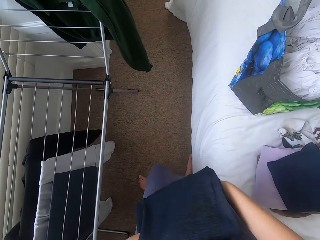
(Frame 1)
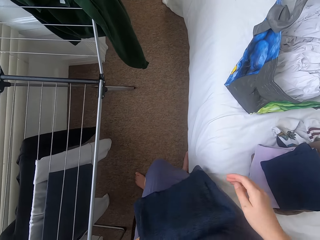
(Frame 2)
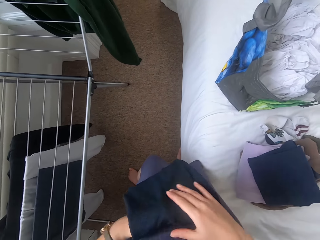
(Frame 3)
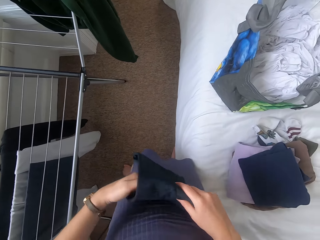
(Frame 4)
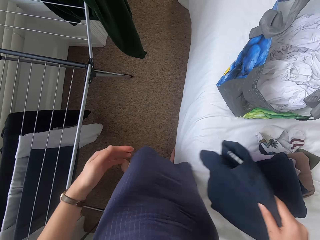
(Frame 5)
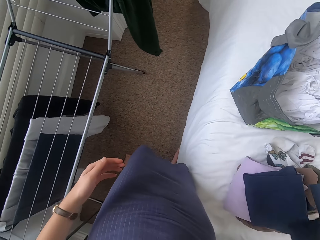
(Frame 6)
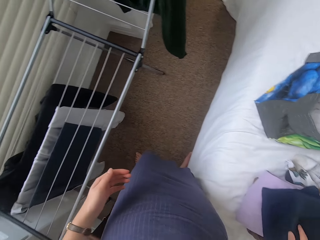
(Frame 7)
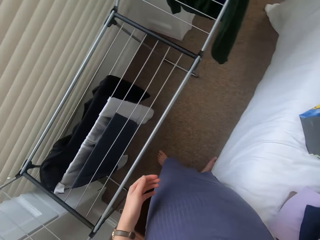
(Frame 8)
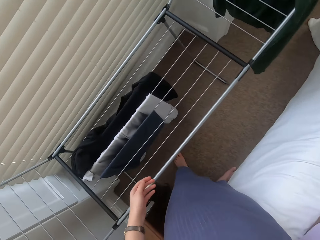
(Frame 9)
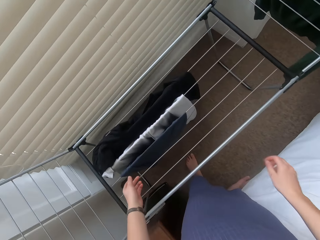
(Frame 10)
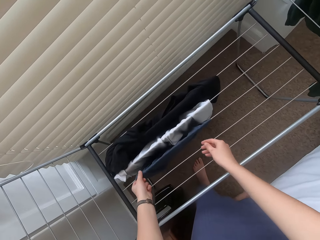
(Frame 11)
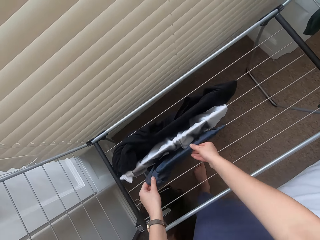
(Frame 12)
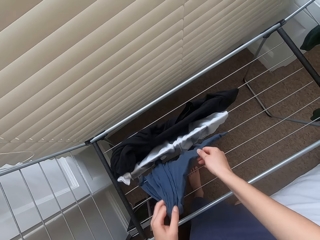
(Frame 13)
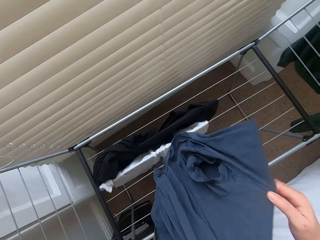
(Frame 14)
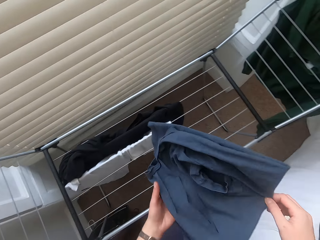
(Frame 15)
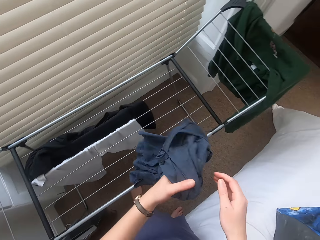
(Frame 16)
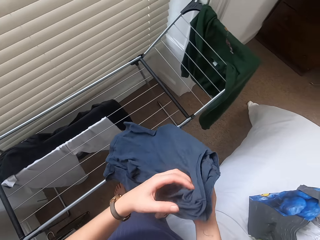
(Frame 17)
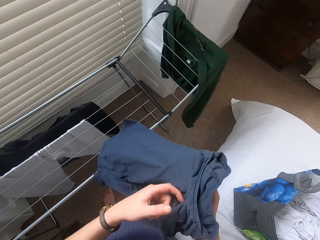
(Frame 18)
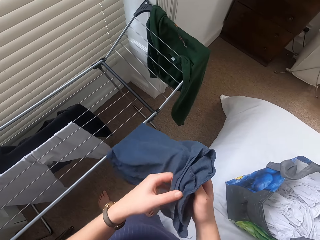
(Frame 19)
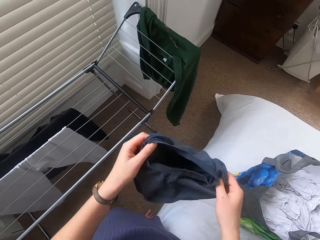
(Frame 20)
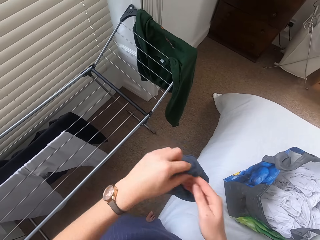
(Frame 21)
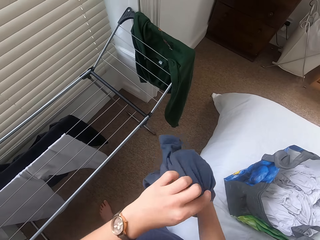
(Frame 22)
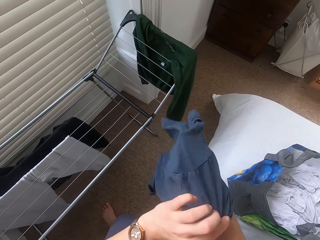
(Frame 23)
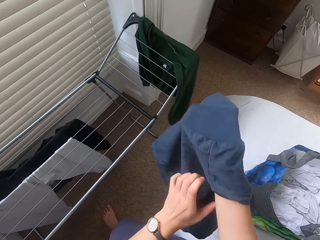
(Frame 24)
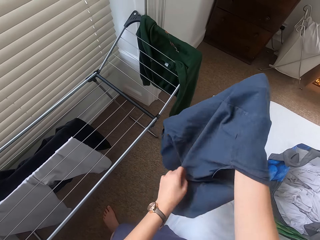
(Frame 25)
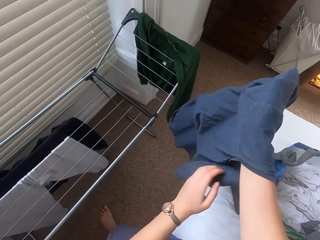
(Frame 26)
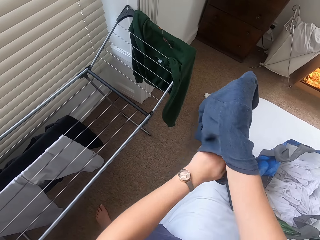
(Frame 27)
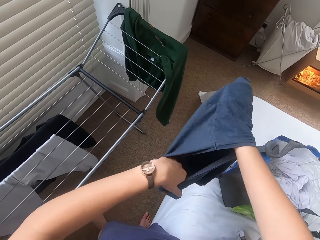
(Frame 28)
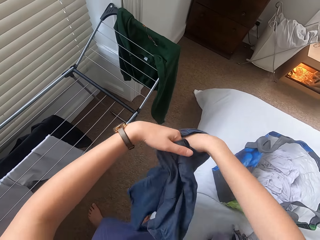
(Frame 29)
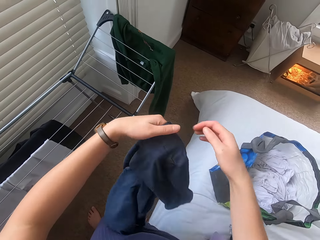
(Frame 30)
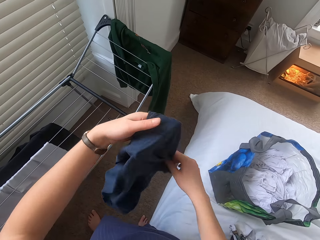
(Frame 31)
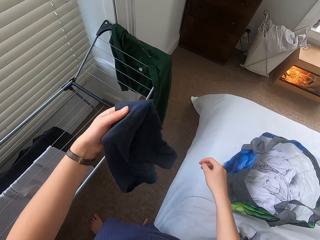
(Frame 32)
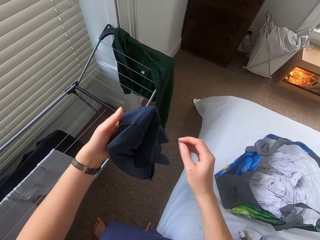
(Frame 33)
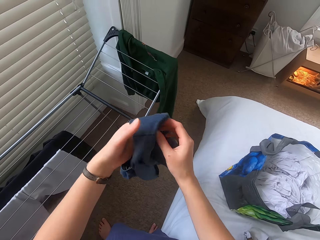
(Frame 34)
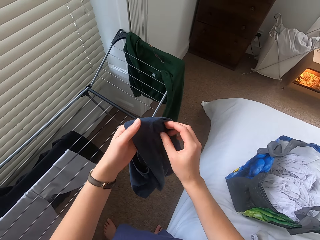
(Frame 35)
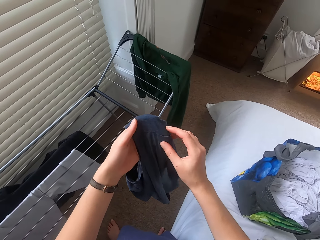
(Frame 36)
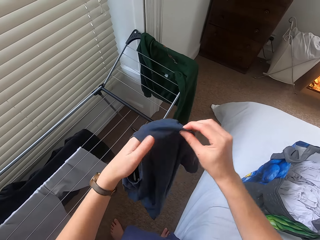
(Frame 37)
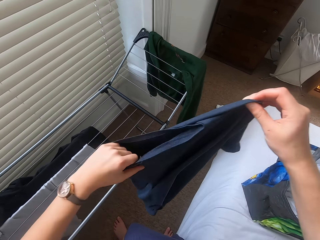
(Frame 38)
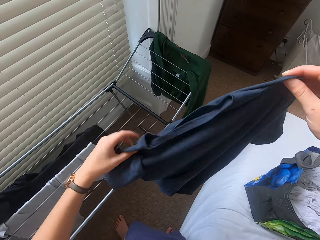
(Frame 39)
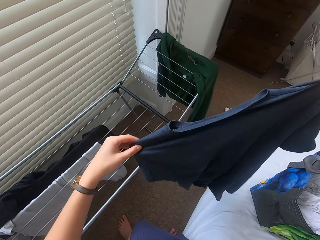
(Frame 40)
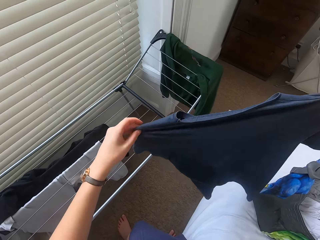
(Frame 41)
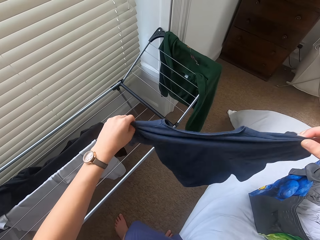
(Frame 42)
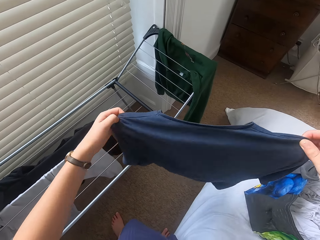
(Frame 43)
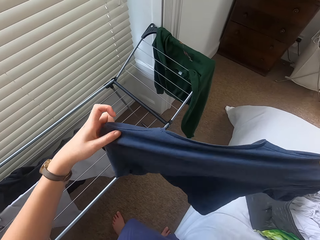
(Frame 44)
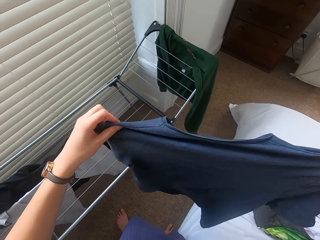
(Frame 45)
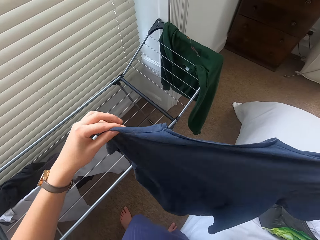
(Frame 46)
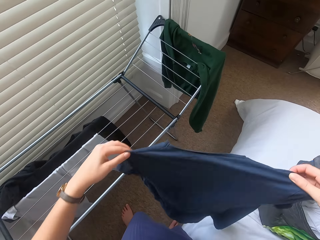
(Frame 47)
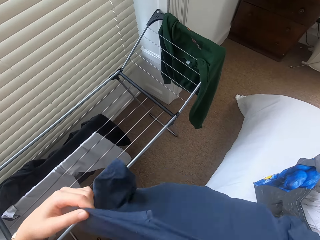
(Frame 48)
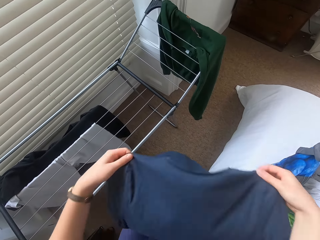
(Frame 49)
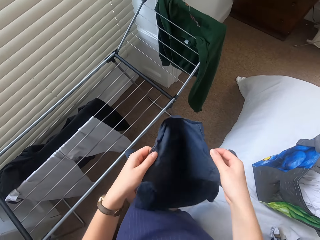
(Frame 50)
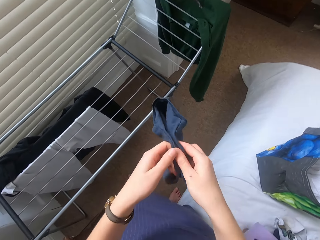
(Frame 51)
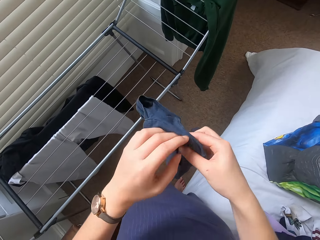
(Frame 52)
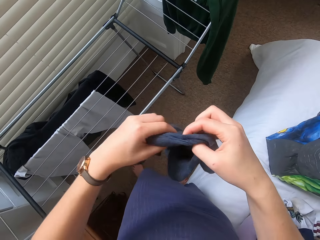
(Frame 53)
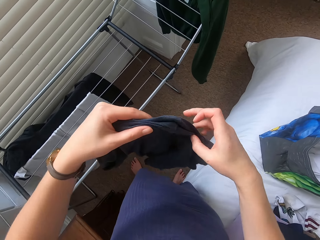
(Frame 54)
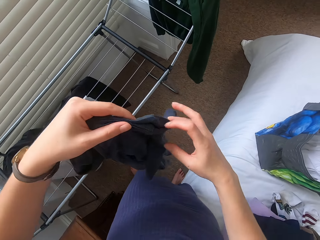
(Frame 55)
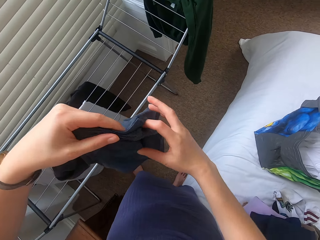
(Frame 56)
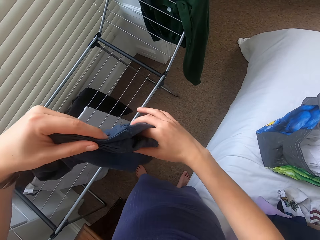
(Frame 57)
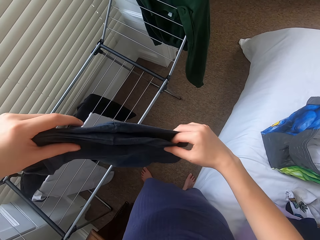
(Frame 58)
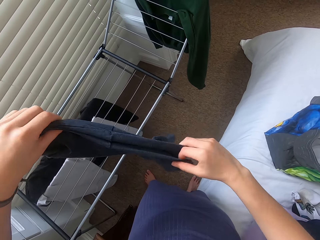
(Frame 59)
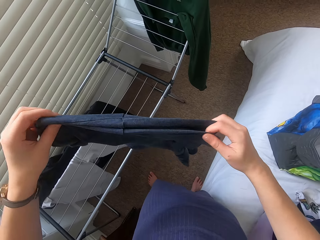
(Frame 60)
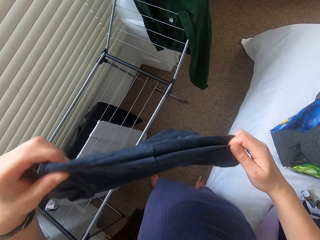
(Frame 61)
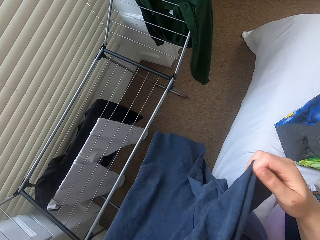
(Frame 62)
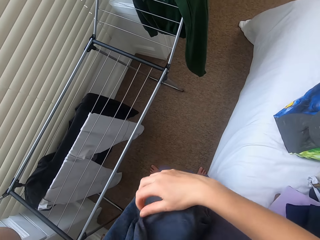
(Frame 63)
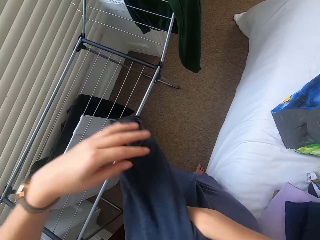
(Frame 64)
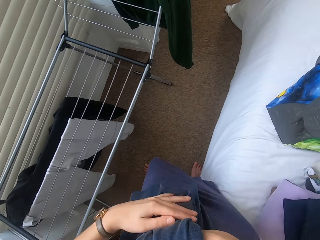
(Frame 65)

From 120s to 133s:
The camera wearer puts the cloth on the bed. They remove the cloth on the clothesline. They adjust the cloth. They fold the cloth.

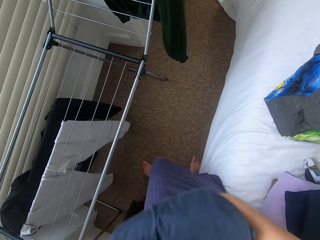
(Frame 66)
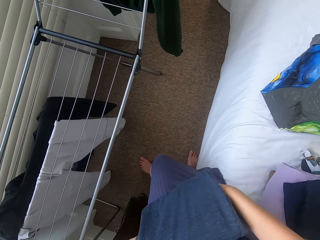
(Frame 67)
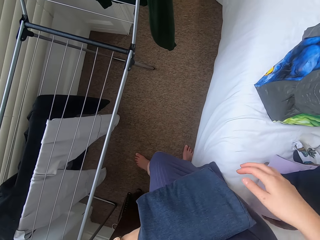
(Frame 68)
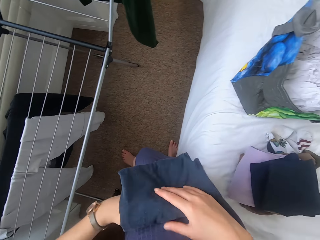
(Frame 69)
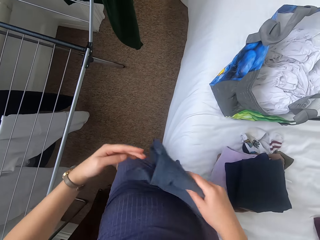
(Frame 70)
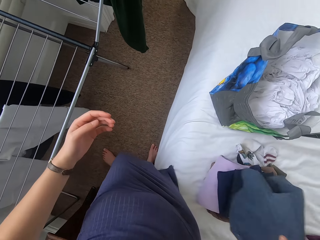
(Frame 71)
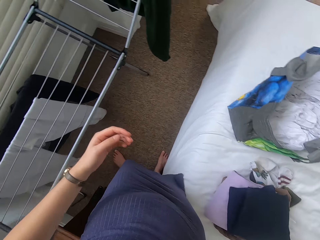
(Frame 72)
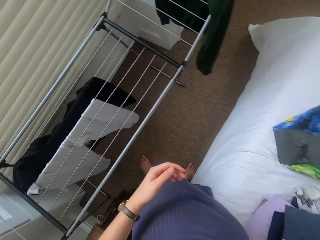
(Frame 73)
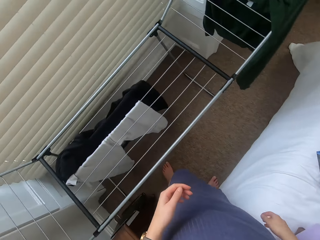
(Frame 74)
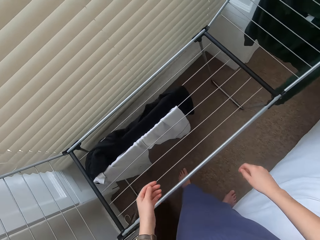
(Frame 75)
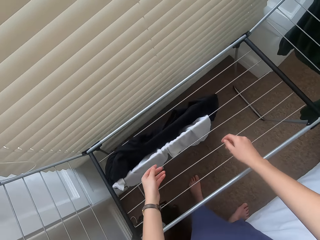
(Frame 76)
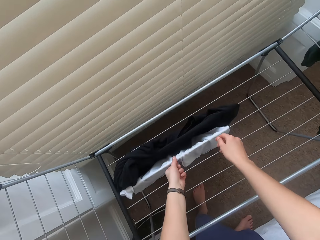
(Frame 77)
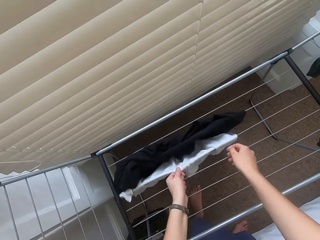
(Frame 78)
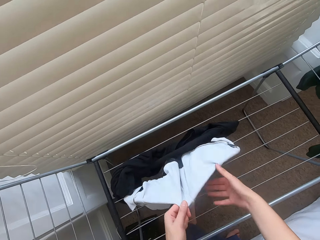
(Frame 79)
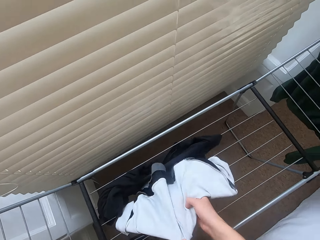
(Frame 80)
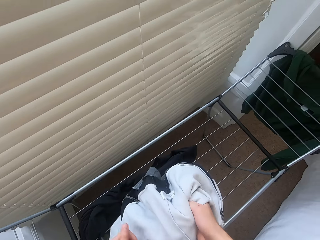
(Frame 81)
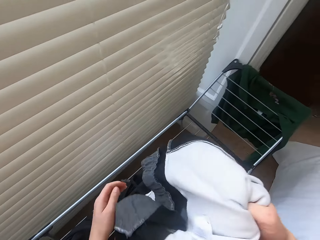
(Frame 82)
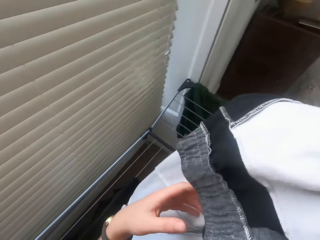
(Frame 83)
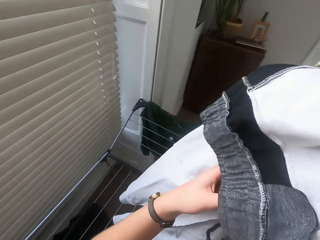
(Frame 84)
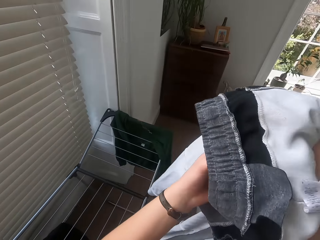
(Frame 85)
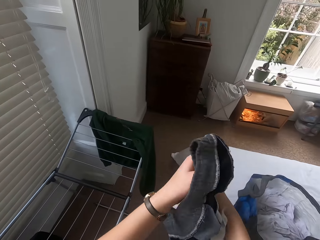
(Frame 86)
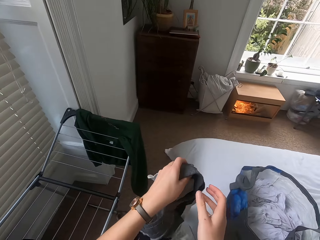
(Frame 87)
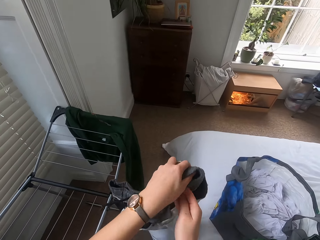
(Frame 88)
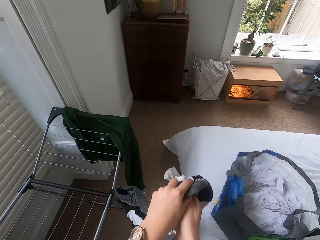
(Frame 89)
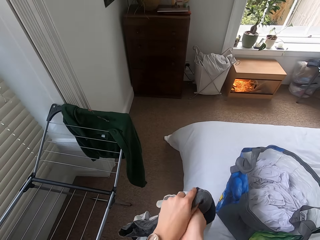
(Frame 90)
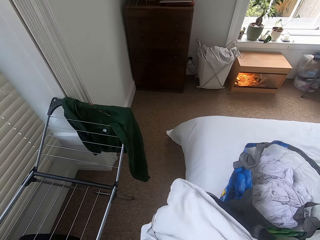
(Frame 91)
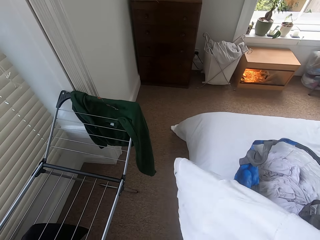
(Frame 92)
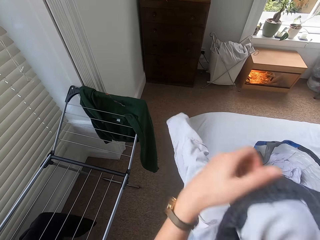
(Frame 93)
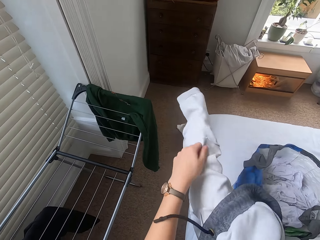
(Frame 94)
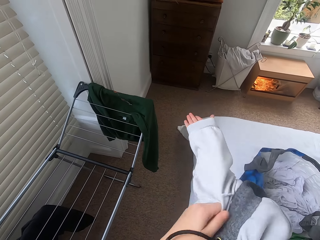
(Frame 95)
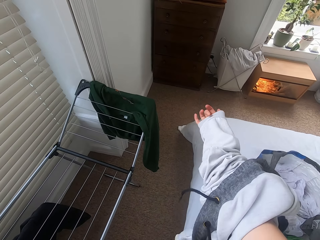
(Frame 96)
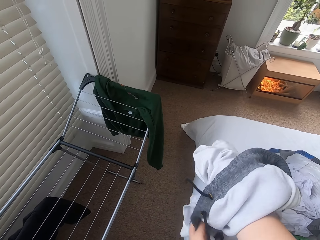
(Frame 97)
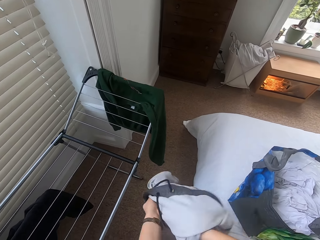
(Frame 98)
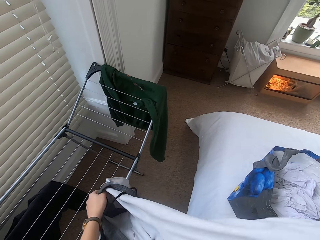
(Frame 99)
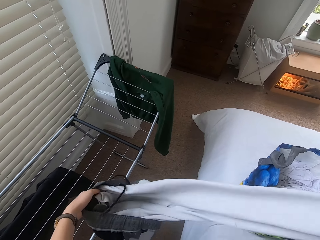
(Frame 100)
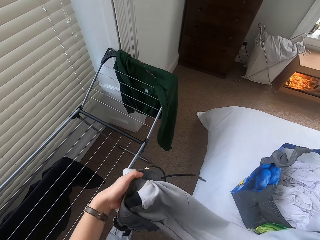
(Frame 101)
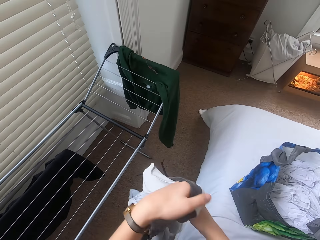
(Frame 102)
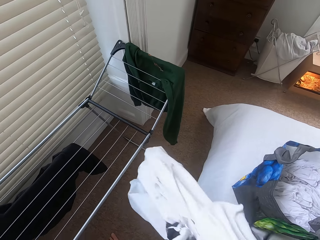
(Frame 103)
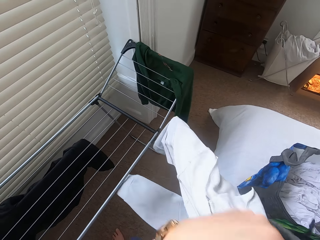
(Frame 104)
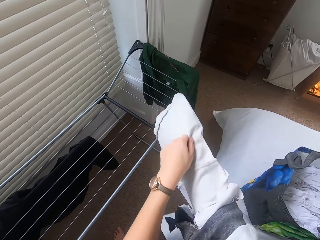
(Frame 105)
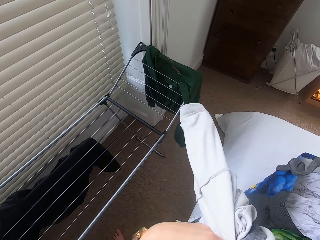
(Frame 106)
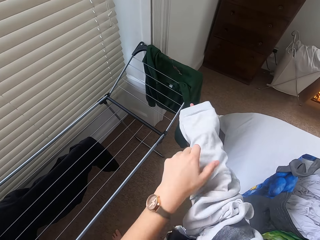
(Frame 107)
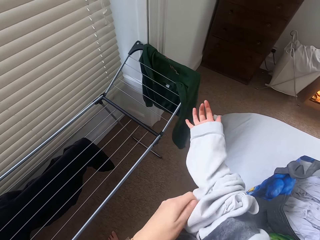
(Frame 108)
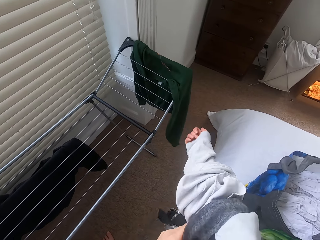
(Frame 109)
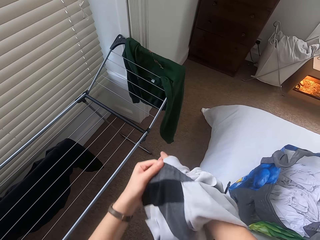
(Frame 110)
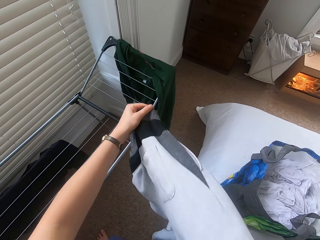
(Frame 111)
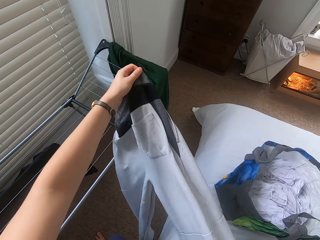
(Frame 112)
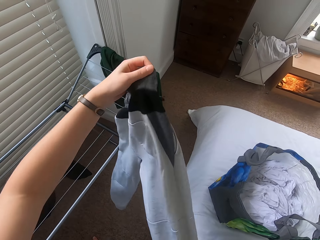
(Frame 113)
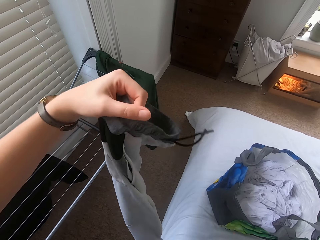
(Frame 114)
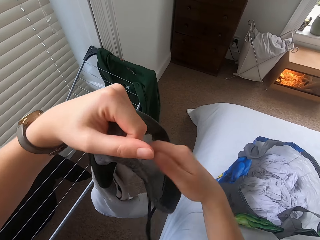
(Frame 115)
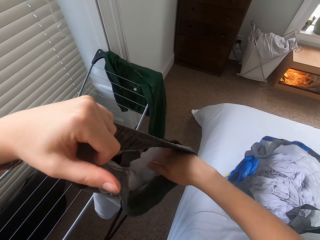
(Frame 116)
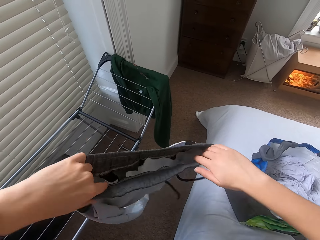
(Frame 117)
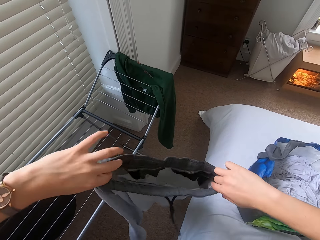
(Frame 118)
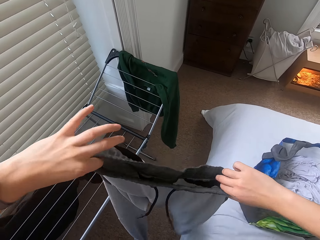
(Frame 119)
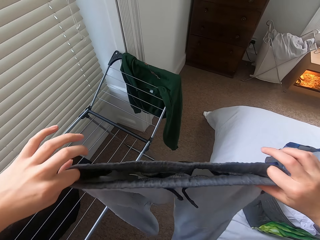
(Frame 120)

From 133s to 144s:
The camera wearer puts the cloth on the bed. They remove the cloth on the clothesline. They adjust the cloth.
